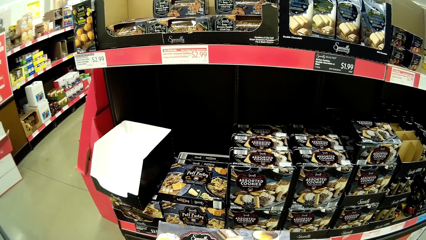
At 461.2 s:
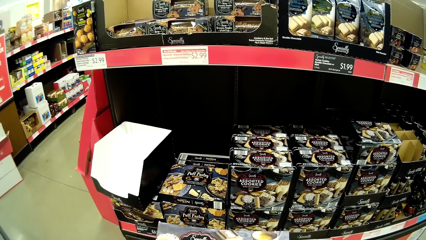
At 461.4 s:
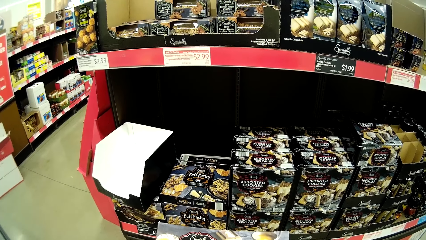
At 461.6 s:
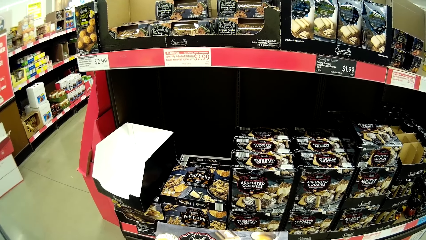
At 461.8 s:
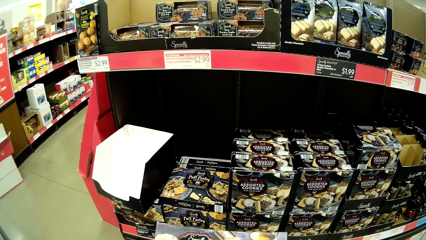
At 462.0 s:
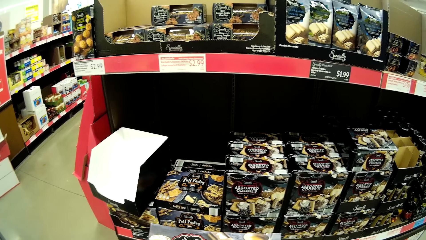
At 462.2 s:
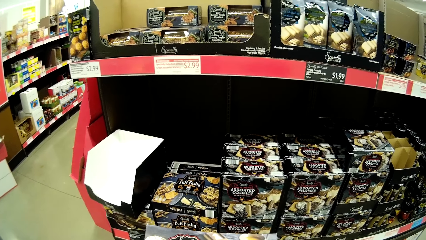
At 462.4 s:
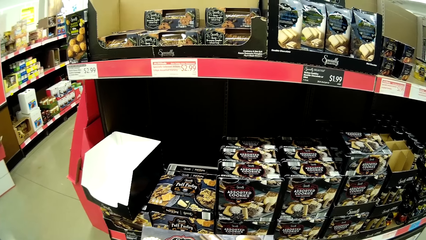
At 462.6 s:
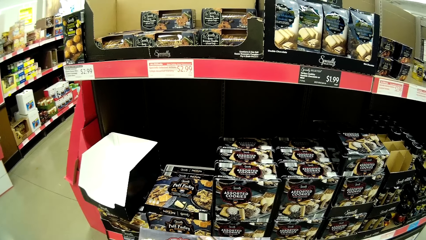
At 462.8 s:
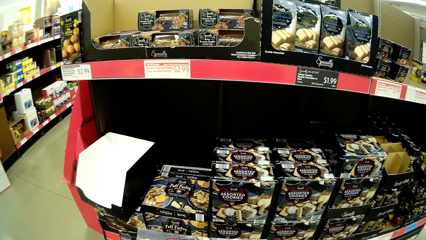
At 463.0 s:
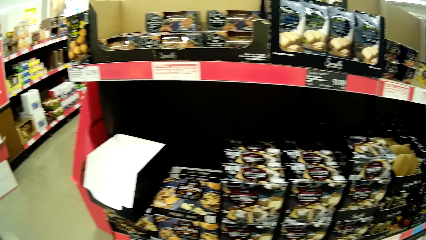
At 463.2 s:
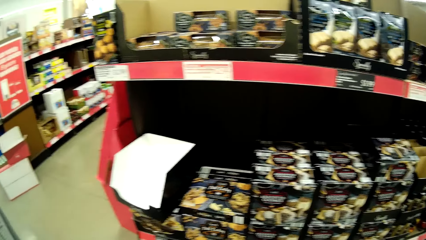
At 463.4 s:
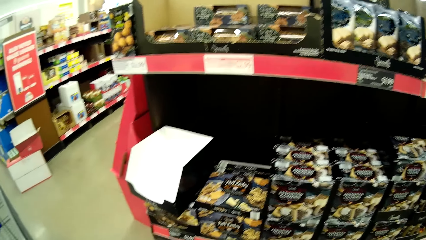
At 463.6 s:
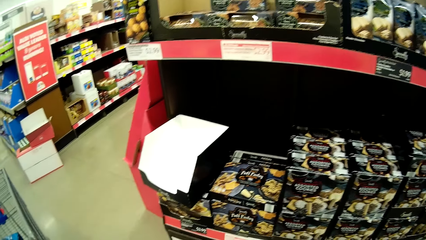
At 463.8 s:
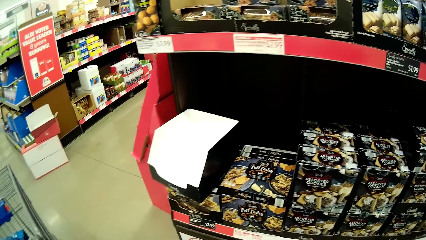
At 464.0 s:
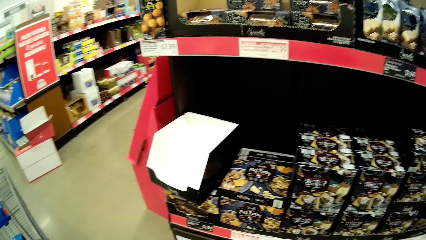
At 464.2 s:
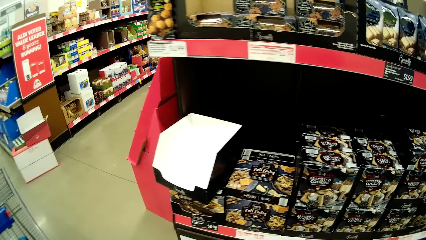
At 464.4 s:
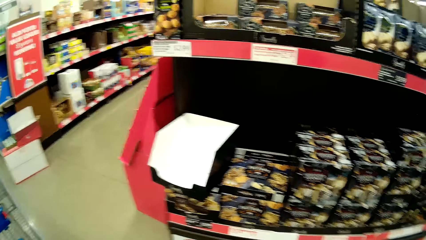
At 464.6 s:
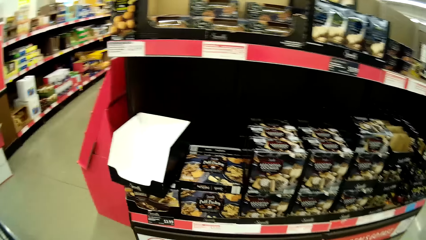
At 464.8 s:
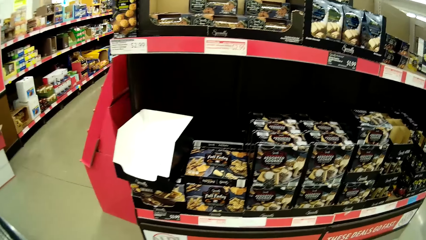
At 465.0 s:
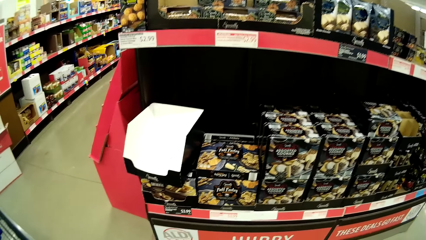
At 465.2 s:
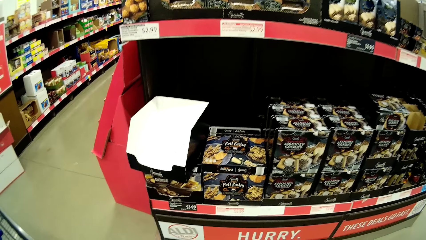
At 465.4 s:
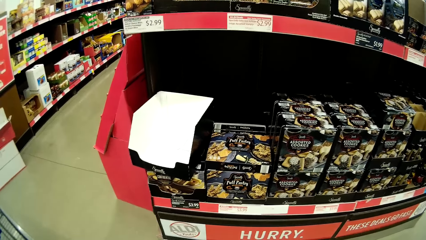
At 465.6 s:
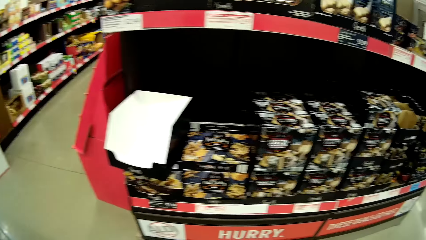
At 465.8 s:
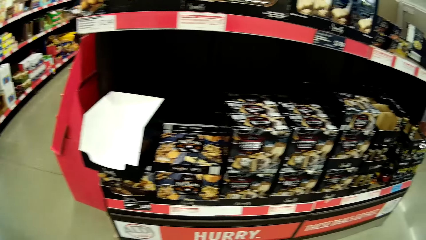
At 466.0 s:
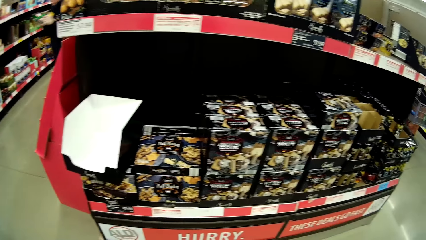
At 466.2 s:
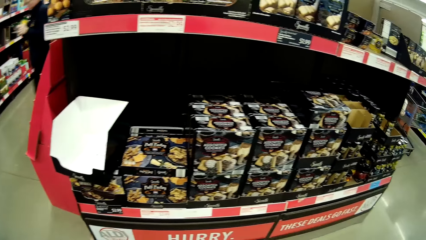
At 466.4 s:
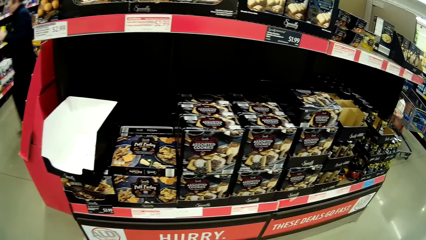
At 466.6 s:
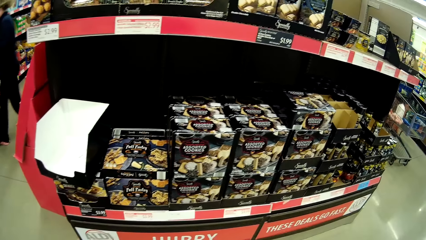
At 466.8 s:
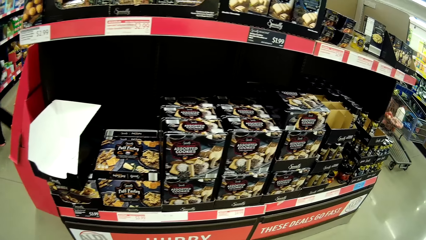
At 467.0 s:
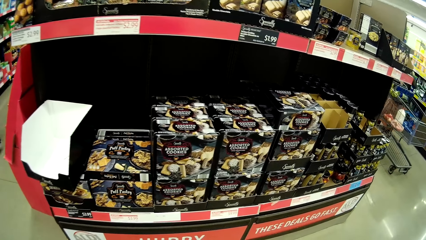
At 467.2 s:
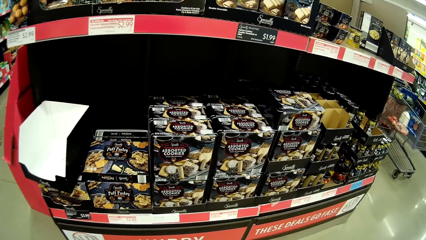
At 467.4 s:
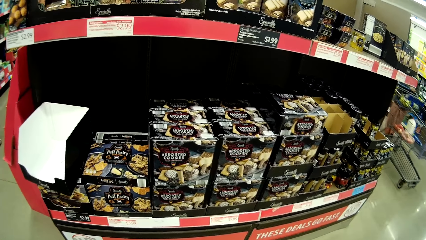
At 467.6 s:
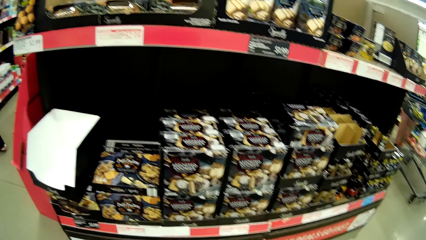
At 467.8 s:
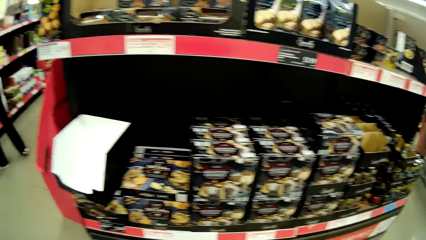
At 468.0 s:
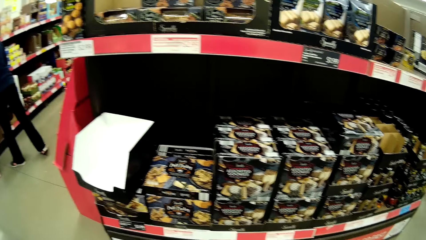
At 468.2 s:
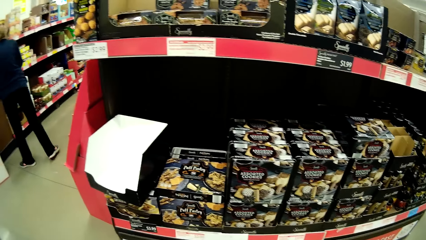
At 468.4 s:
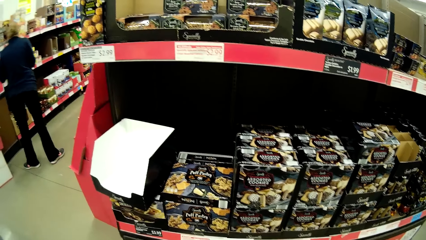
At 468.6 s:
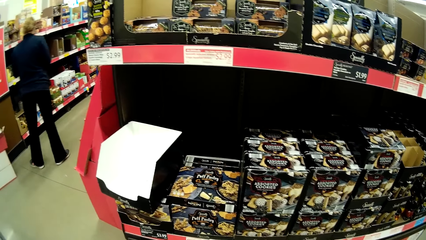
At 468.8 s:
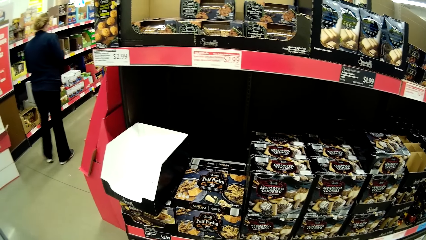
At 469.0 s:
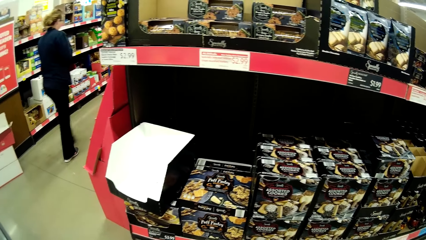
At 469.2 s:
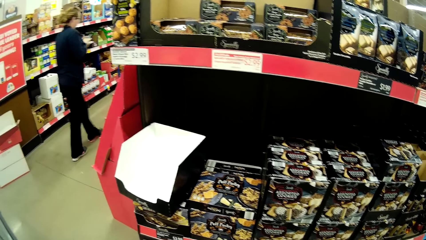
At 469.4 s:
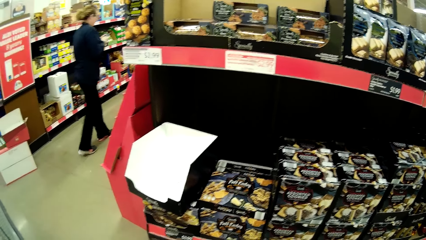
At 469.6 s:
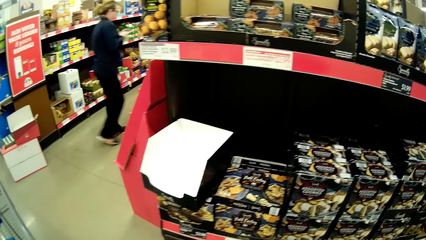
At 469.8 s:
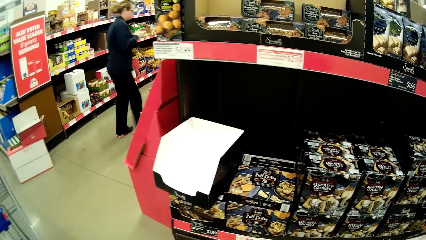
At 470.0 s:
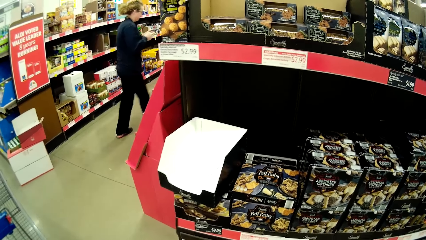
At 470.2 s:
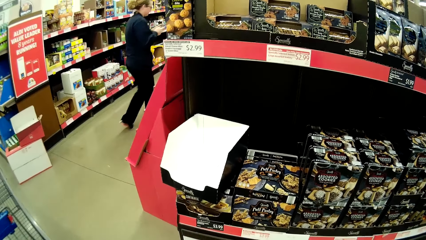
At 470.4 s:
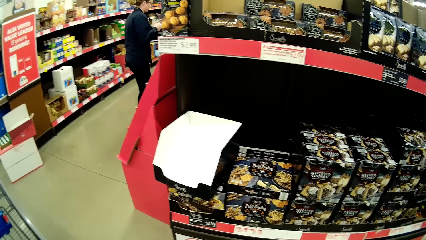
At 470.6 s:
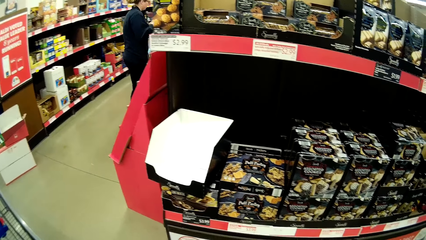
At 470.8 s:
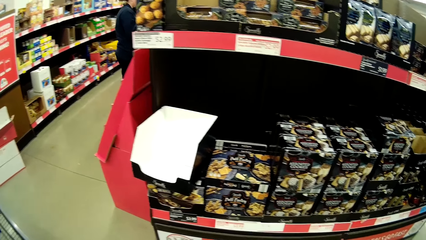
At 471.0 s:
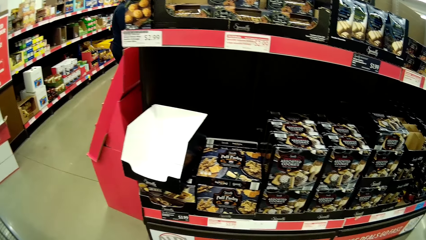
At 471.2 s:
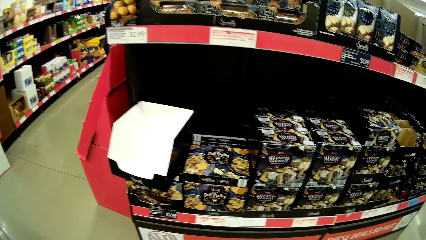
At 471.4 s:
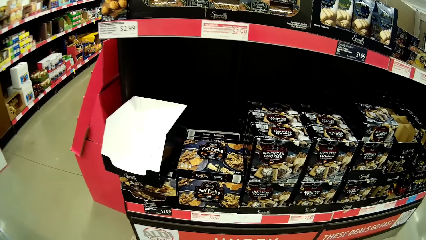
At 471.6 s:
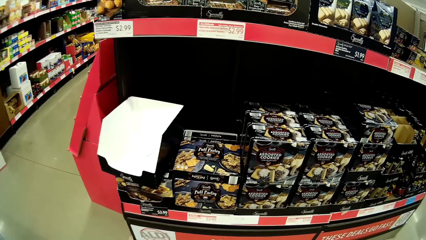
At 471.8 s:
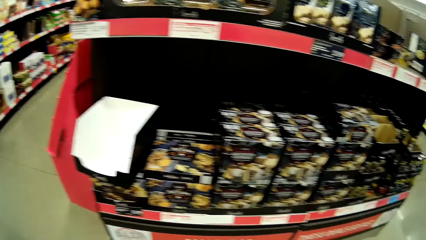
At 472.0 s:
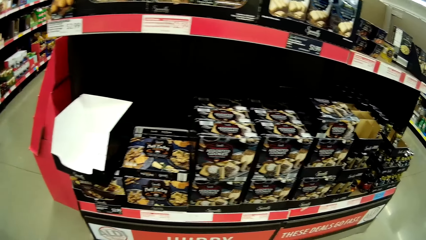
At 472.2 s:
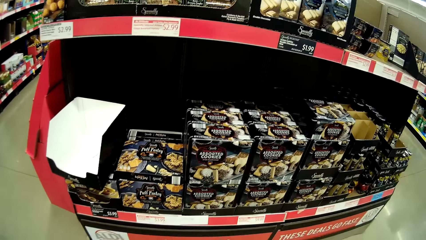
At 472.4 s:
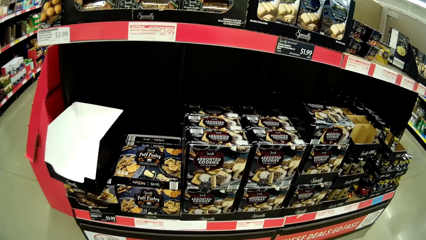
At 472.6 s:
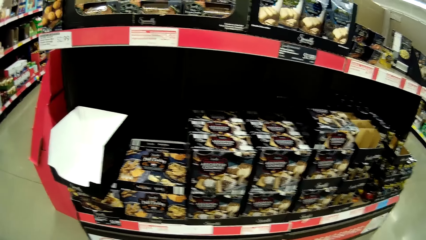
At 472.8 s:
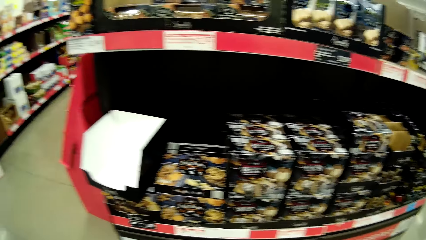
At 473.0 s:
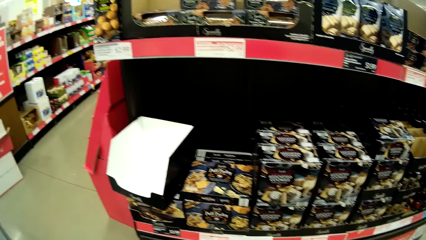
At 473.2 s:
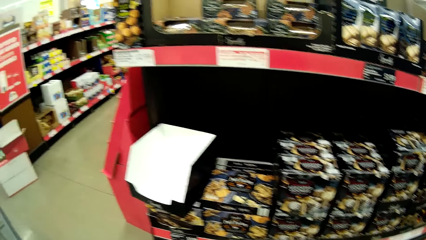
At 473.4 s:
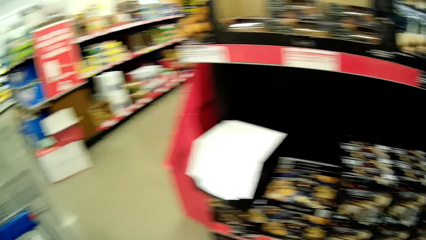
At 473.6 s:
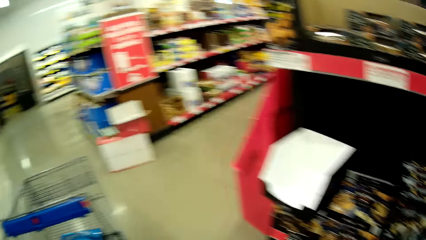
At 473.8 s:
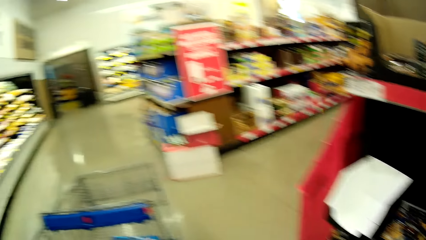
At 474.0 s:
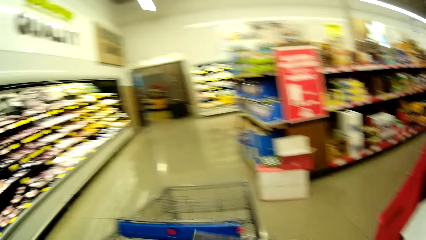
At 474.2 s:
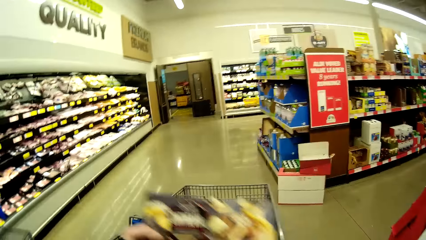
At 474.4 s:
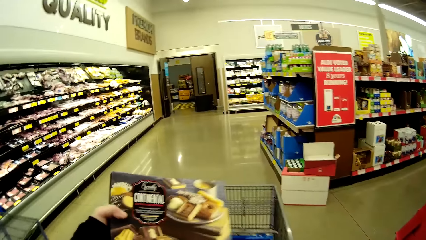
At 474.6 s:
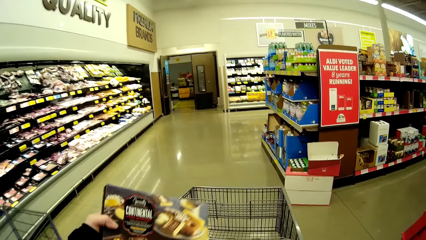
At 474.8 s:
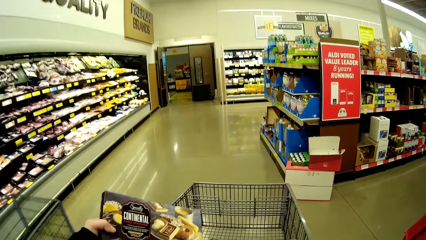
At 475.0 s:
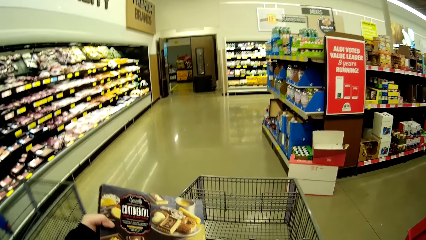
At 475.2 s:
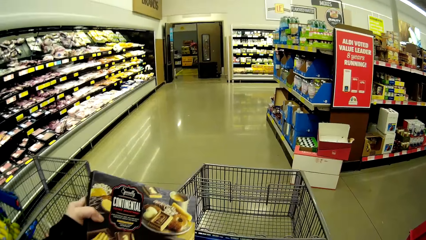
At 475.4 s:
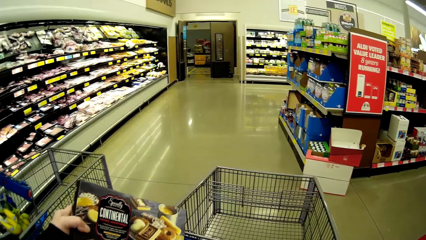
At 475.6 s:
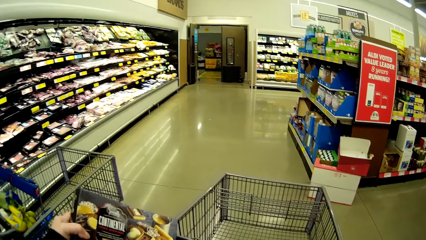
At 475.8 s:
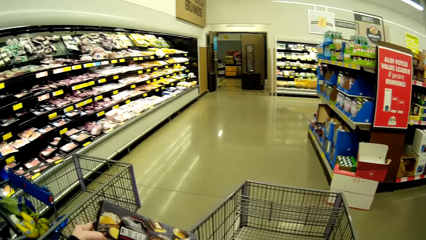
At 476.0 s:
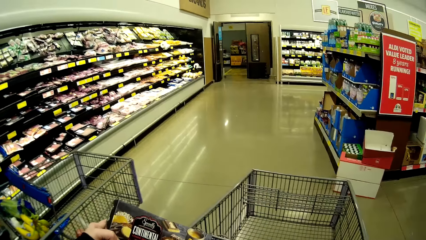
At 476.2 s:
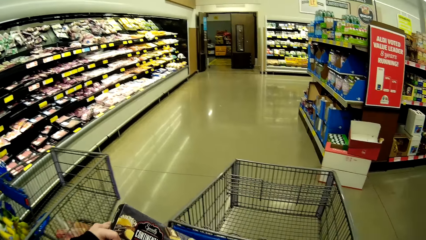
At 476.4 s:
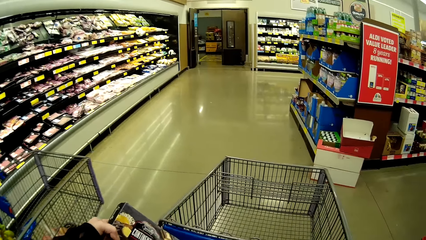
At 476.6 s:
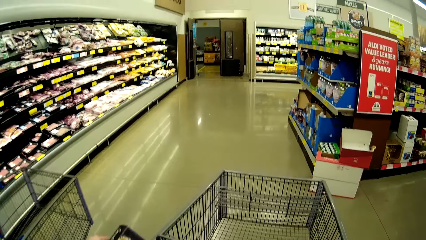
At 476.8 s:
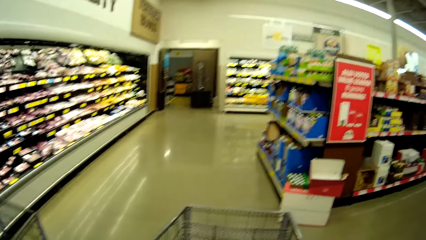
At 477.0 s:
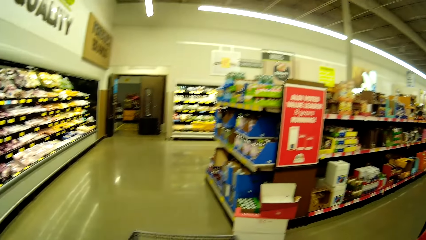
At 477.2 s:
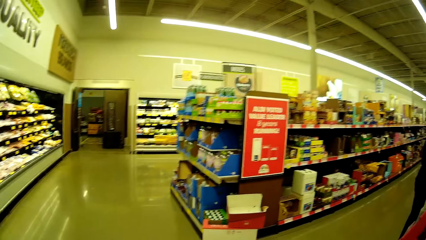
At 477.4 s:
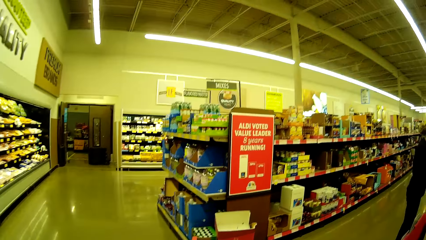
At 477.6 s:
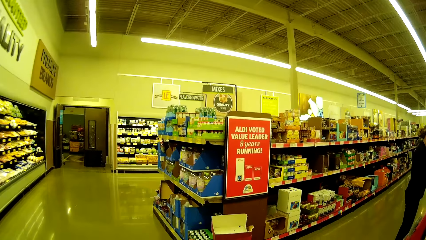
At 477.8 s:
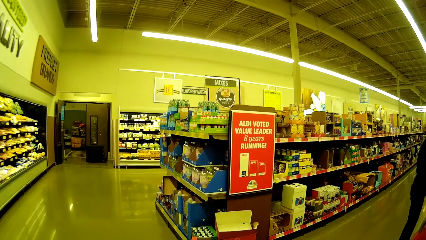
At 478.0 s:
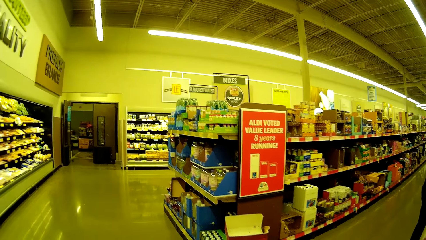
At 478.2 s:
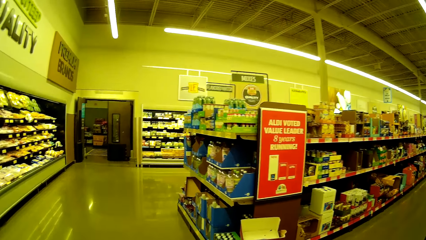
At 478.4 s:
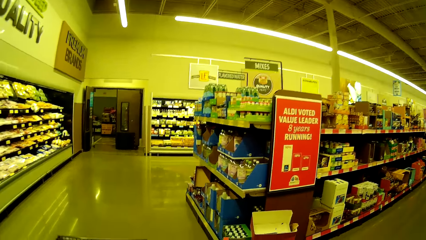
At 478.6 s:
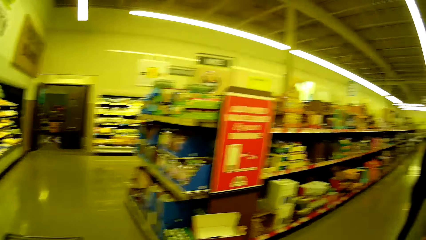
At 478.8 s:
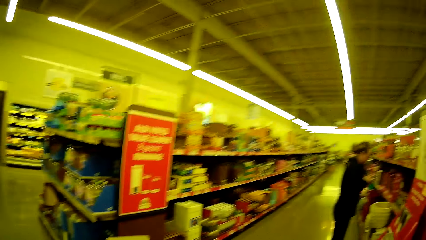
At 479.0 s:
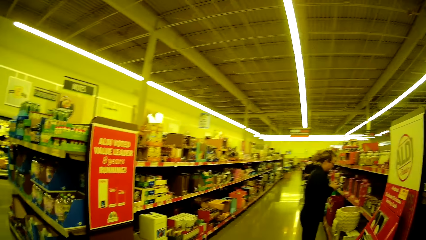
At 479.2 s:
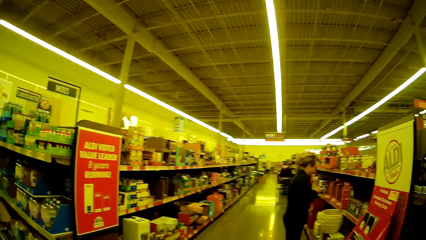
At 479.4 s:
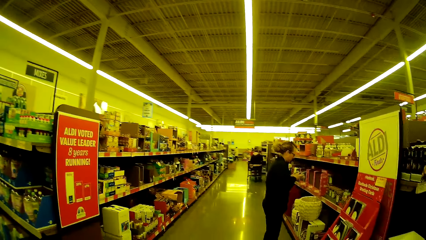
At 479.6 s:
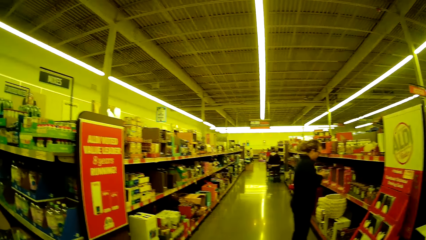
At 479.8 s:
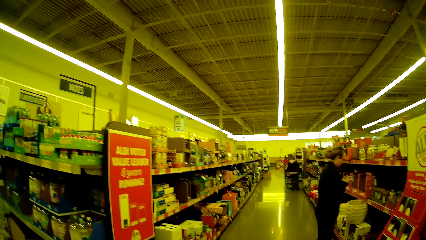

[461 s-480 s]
The camera wearer looks around. They move the assorted cookies. They put the continental cookie assortment in the trolley. They hold the assorted cookies. They push the trolley.
